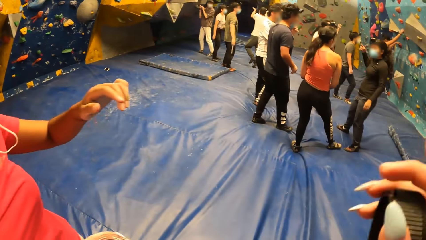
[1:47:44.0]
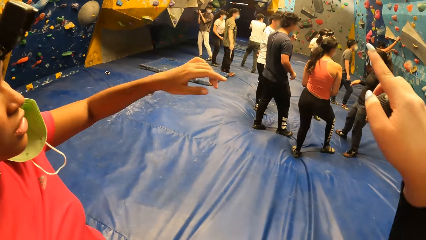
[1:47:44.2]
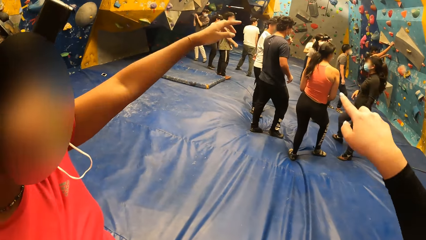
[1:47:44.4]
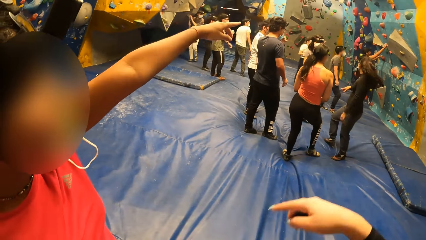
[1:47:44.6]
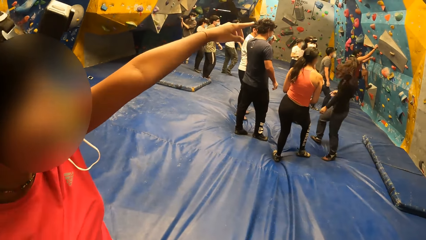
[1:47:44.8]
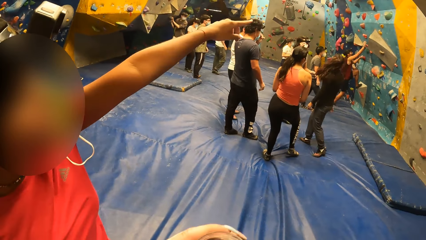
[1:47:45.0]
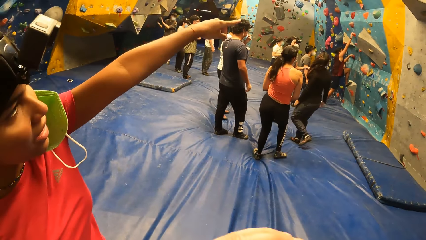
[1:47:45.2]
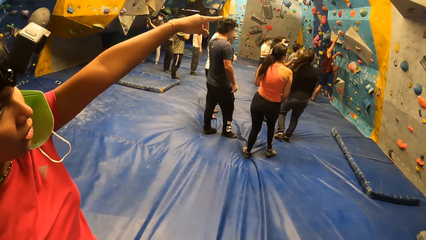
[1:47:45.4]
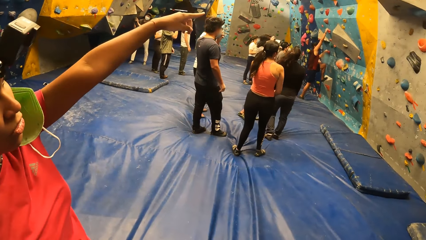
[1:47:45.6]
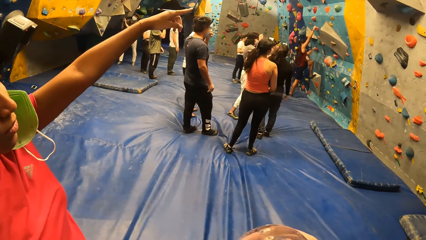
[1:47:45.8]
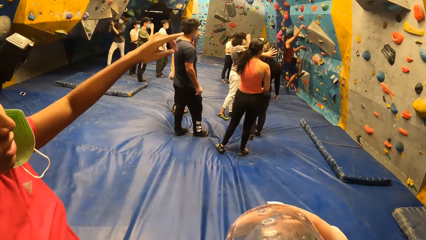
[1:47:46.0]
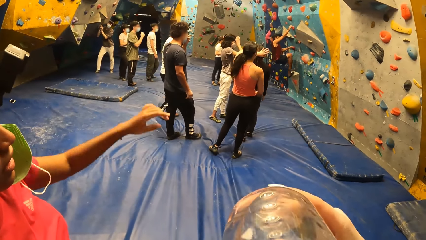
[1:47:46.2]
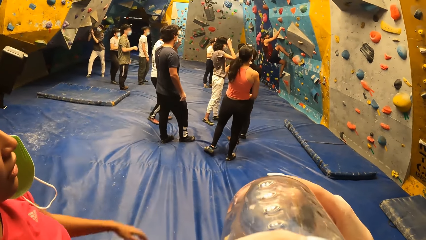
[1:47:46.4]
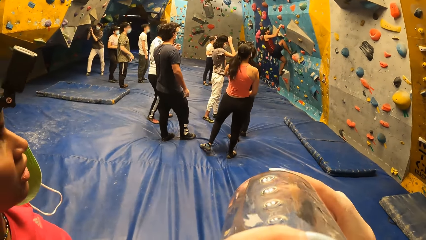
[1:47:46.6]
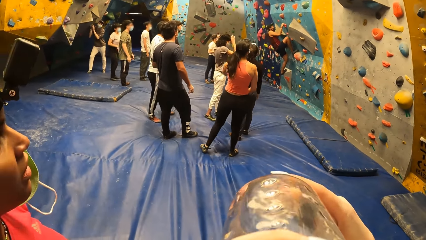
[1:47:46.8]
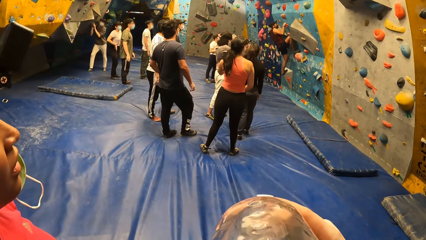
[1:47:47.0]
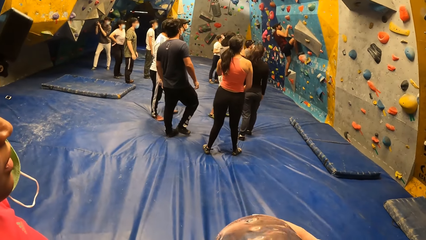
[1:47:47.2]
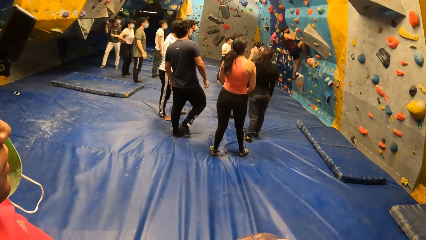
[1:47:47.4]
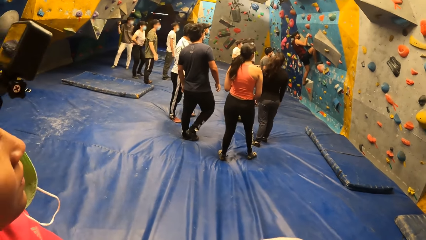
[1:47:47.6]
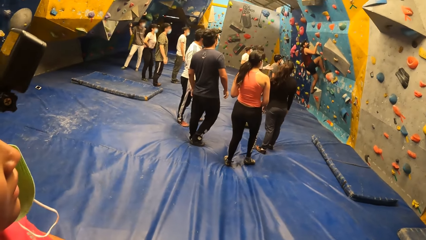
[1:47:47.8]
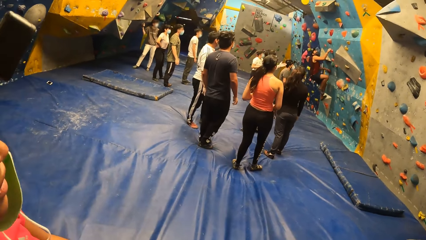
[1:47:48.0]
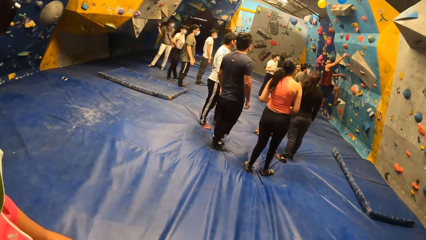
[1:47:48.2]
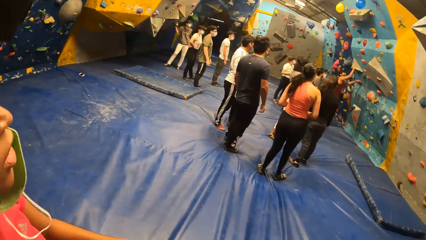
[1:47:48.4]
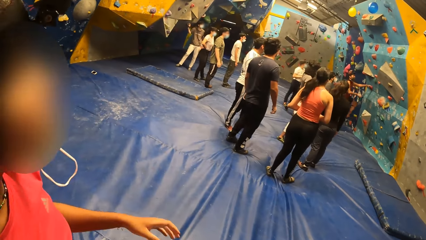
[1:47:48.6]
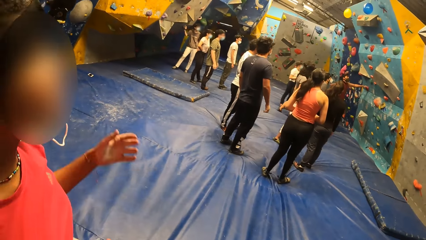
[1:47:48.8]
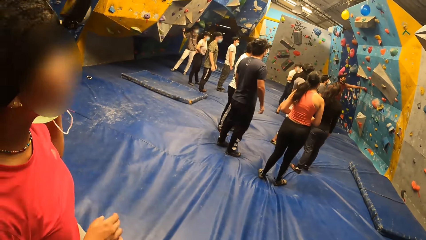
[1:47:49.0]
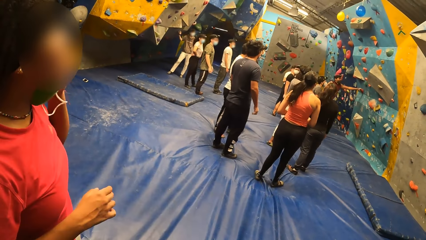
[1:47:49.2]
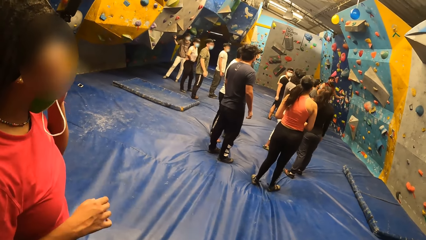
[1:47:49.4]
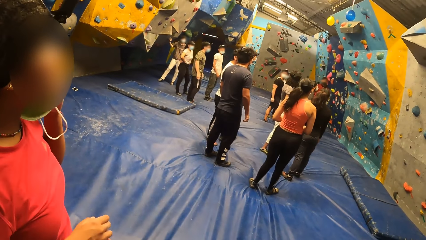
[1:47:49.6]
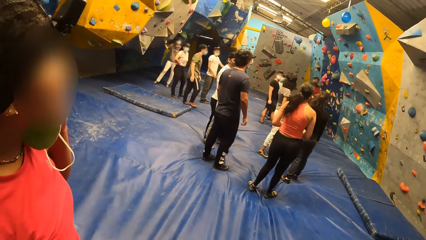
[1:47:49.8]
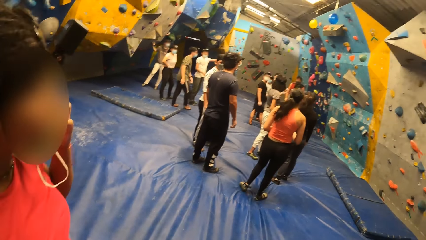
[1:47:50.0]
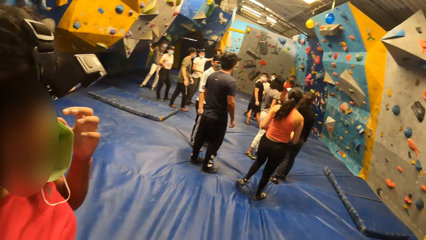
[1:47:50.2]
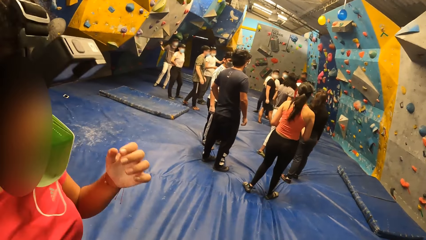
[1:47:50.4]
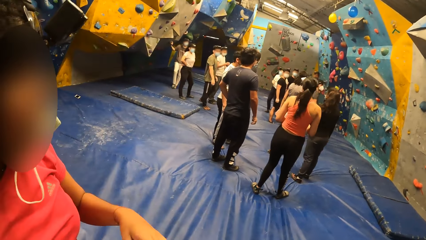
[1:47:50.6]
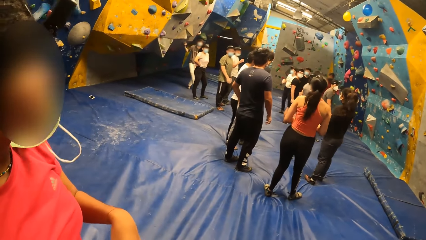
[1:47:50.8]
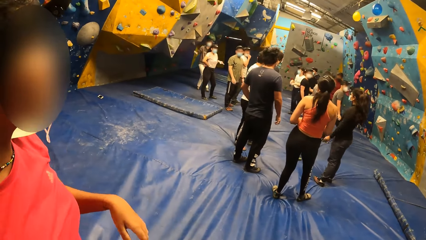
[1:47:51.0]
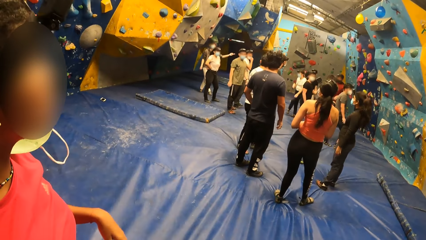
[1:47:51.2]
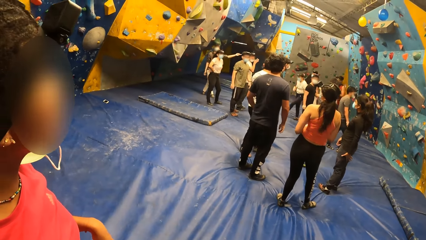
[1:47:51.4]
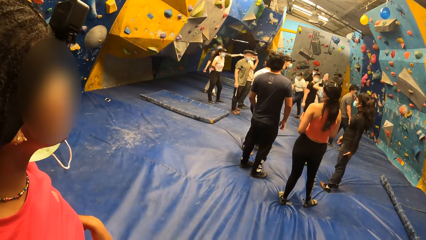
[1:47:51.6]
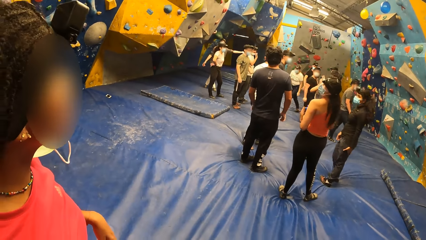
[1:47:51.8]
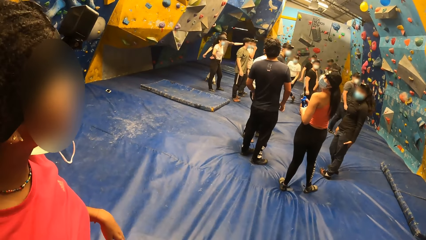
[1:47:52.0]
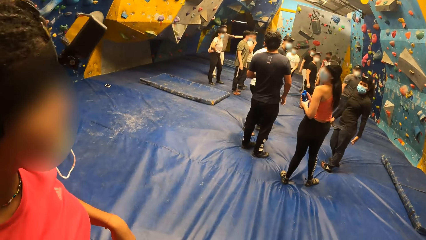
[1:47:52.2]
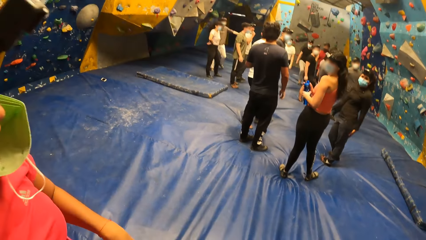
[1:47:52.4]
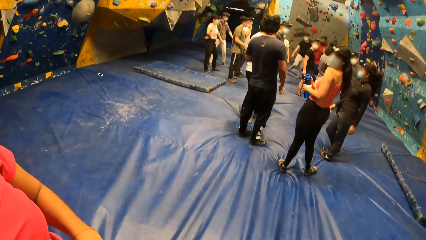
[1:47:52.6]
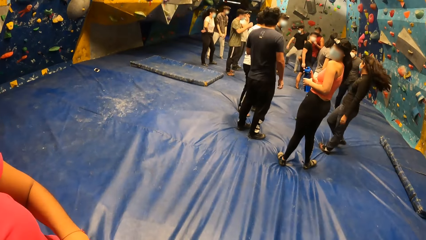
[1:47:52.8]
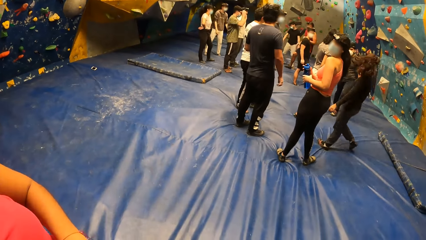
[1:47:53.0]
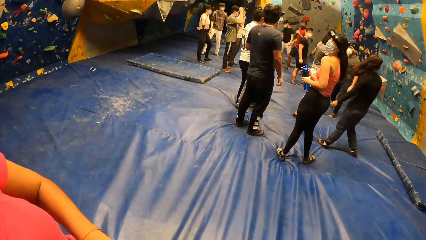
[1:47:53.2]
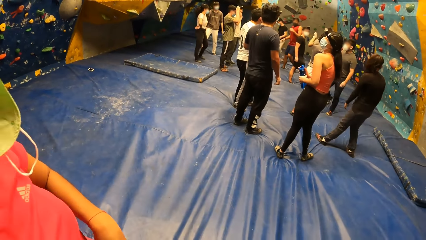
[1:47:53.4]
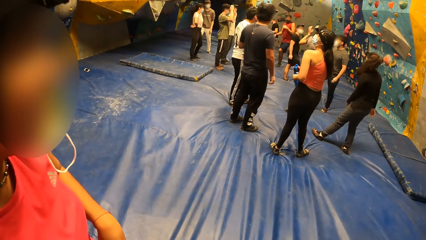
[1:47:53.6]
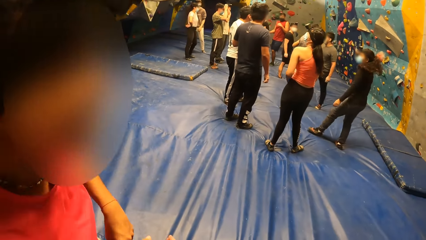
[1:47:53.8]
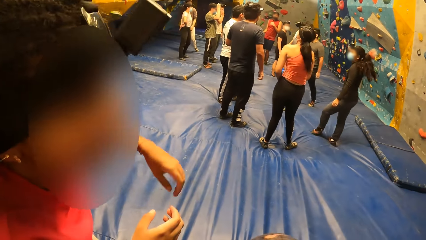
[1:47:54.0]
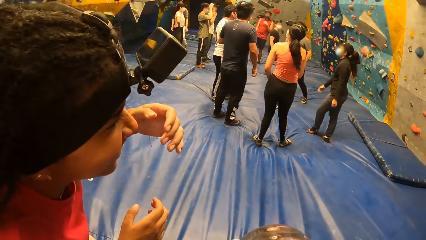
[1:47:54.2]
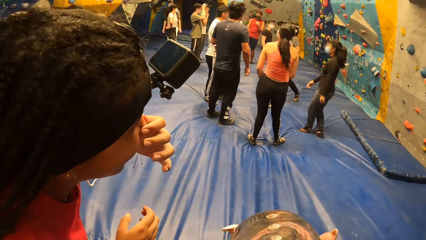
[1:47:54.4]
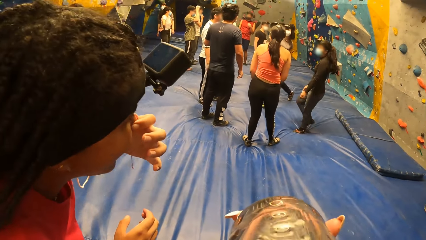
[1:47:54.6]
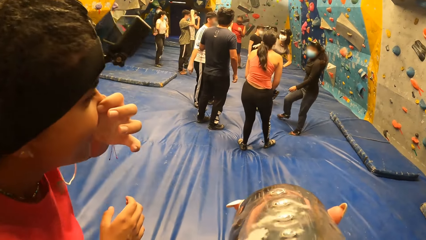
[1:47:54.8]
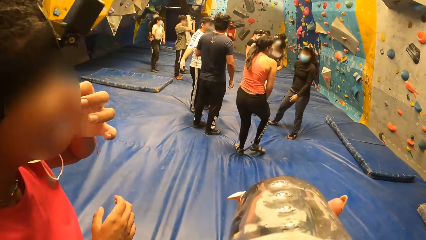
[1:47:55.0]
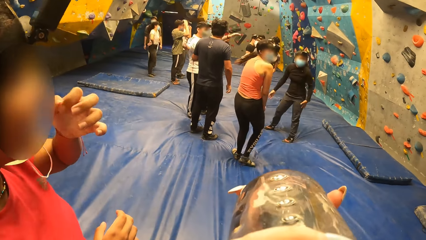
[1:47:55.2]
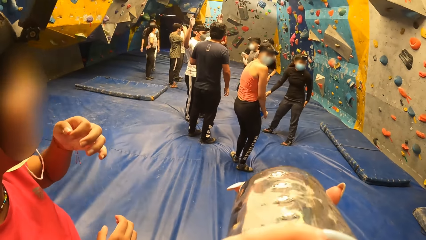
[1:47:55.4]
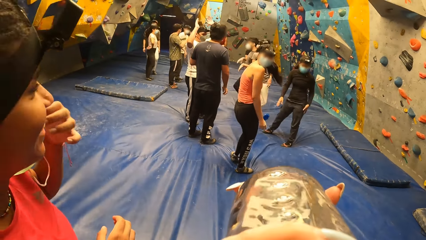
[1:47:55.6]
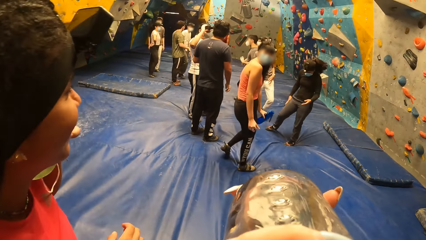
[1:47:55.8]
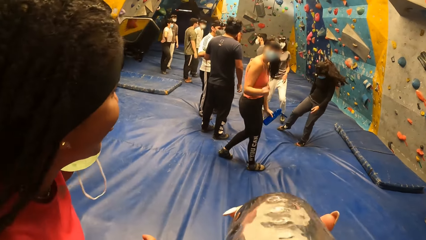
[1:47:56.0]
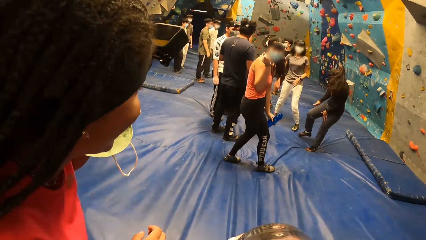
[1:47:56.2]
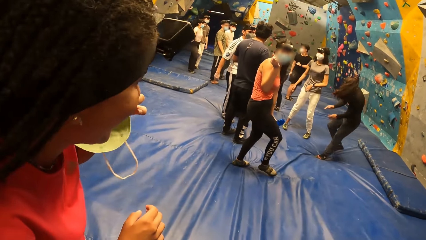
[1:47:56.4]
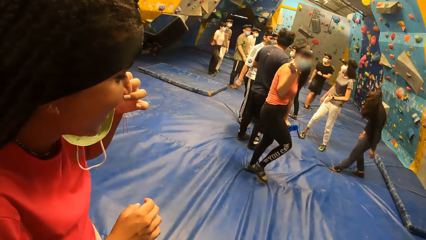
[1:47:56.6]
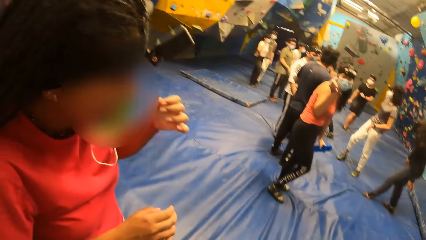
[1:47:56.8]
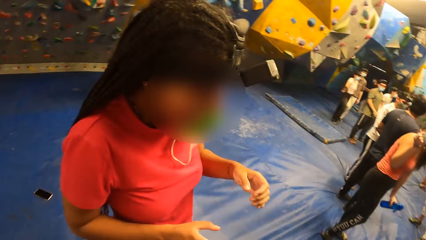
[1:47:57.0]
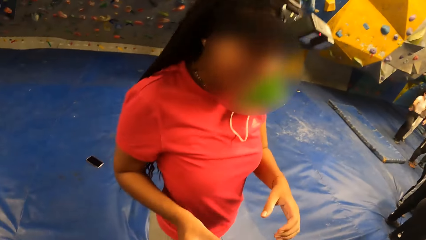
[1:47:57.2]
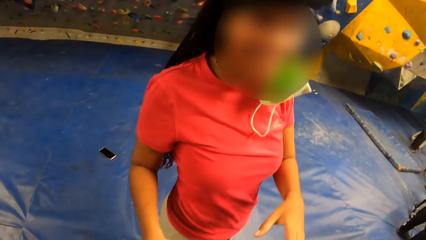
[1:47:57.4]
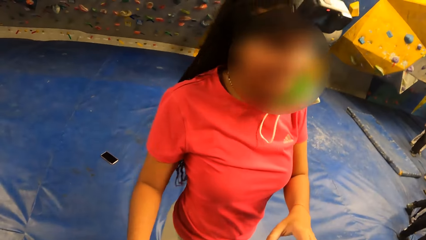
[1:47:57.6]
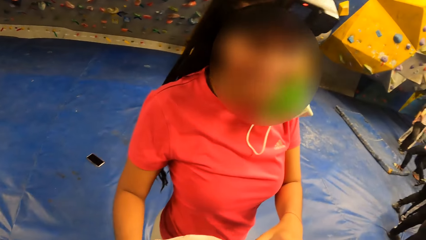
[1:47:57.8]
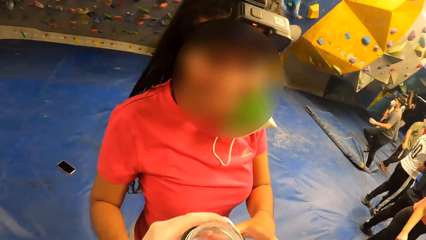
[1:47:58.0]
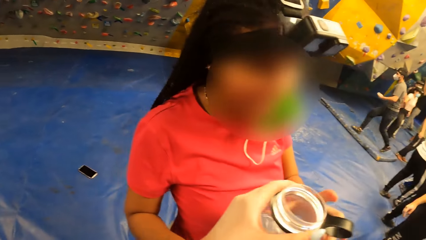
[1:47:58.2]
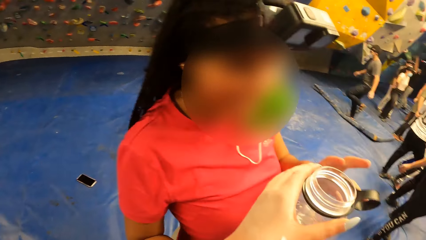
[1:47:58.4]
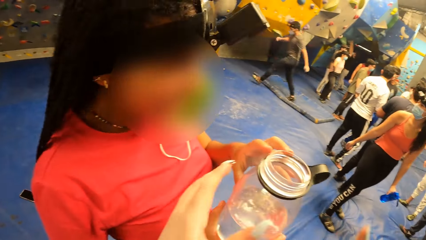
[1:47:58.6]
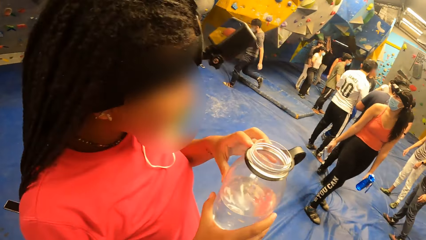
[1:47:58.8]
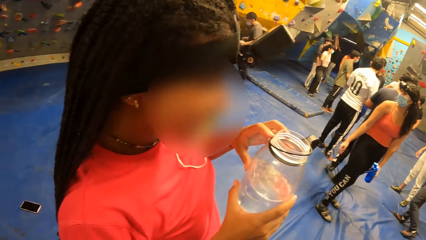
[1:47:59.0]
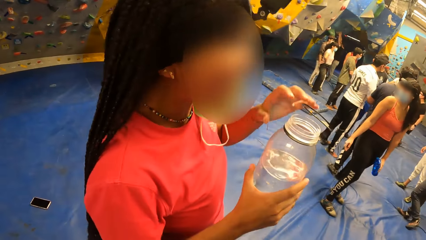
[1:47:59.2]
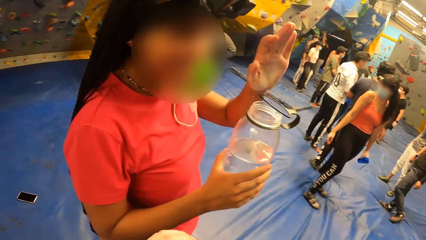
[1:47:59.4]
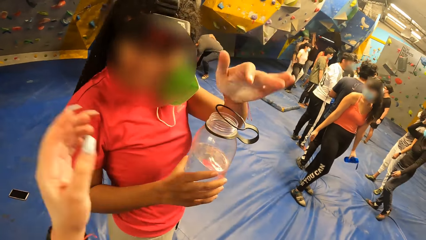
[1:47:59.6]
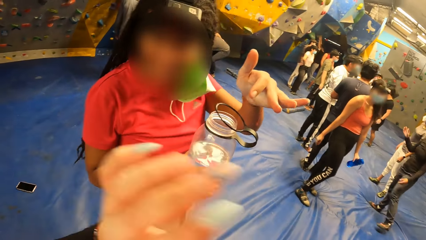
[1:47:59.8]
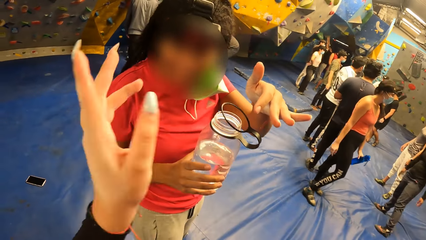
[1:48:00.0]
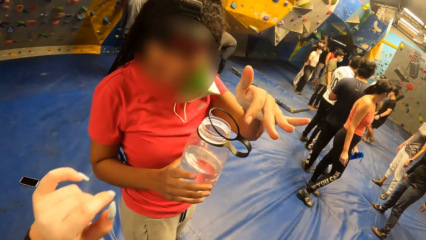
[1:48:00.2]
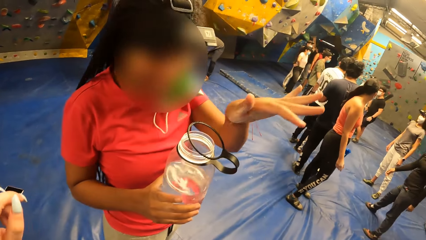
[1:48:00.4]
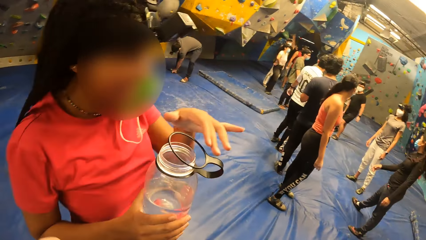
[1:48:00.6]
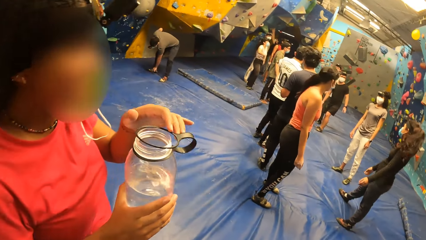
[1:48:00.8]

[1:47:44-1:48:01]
The camera wearer drinks water from the water bottle in her right hand. She gives the water bottle in her left hand to the girl. The girl holds the water bottle in her right hand.
